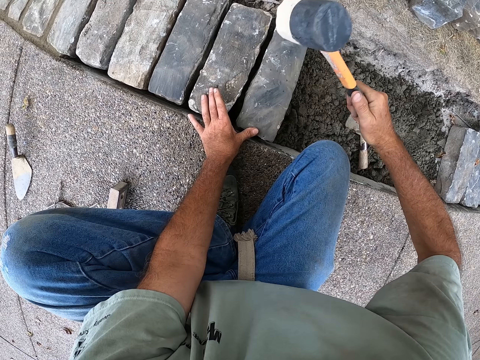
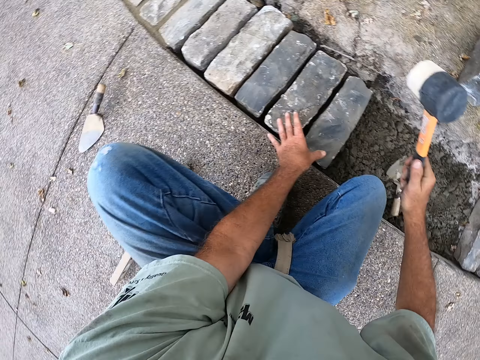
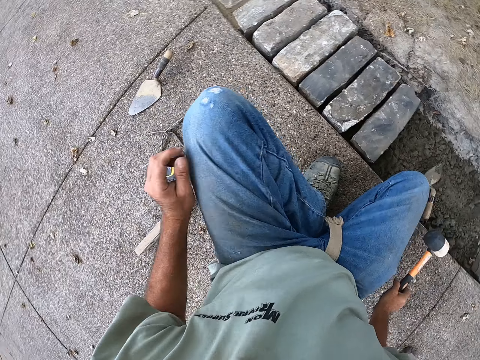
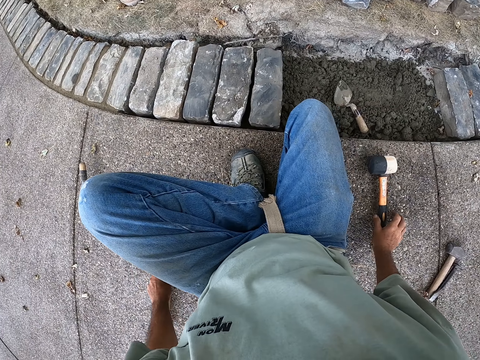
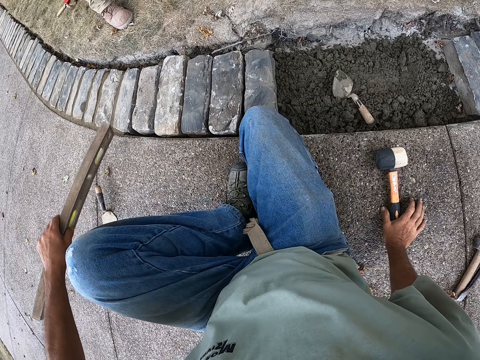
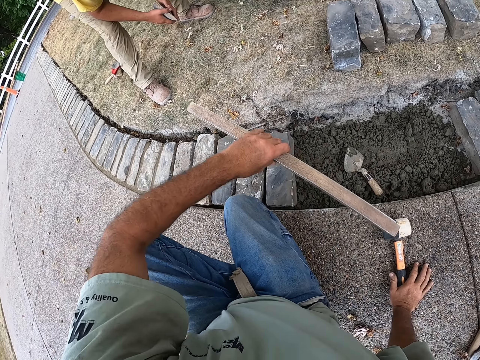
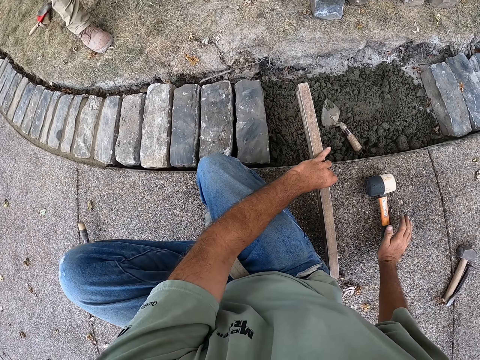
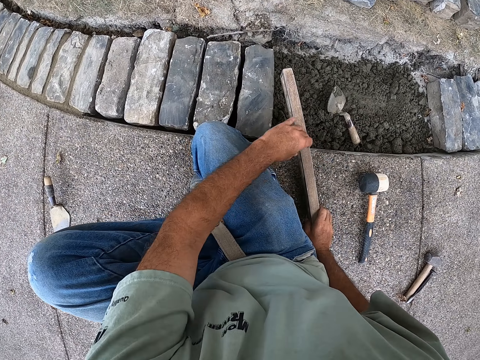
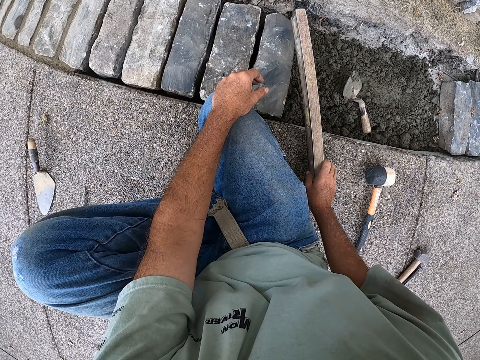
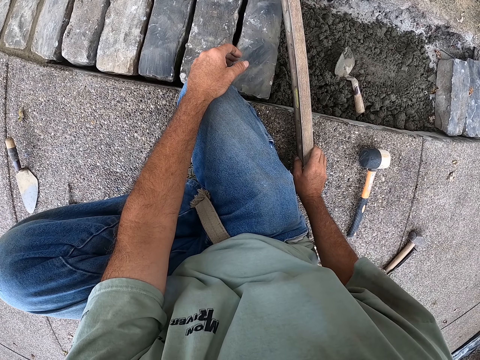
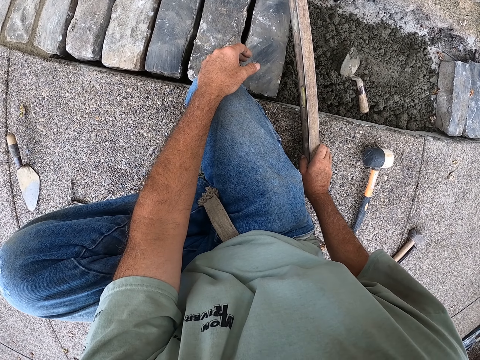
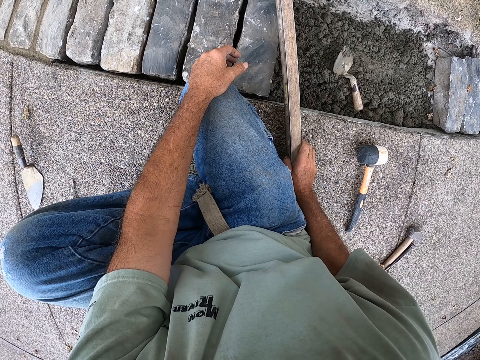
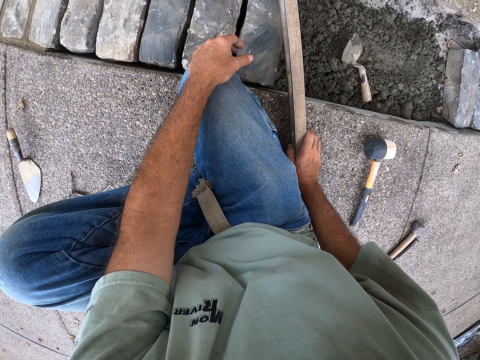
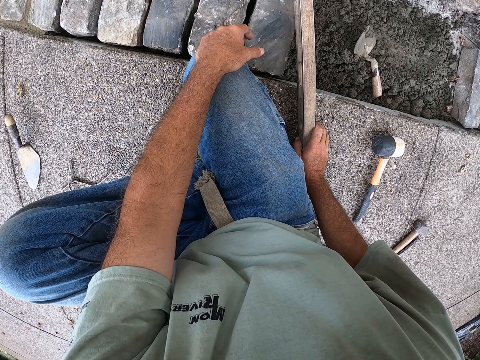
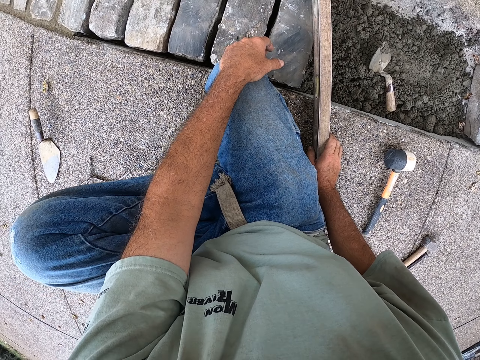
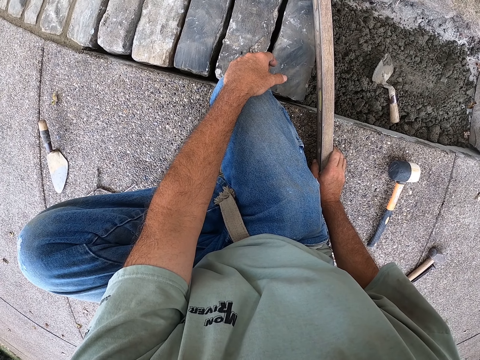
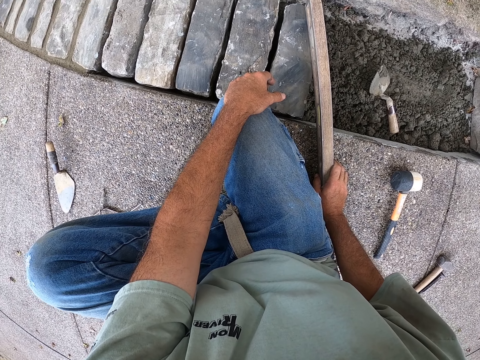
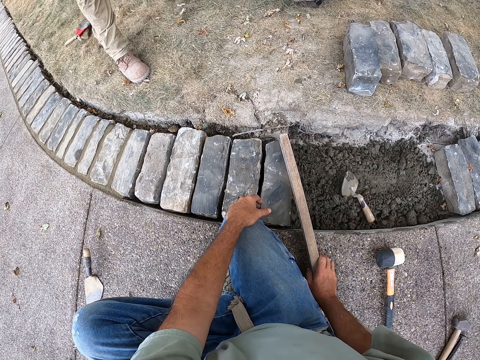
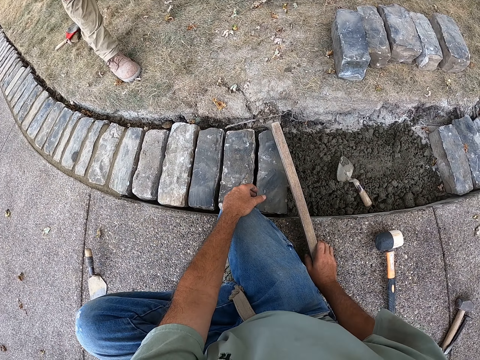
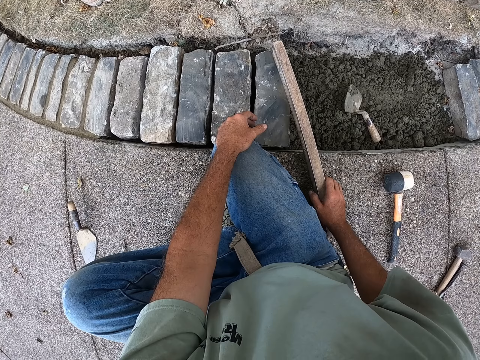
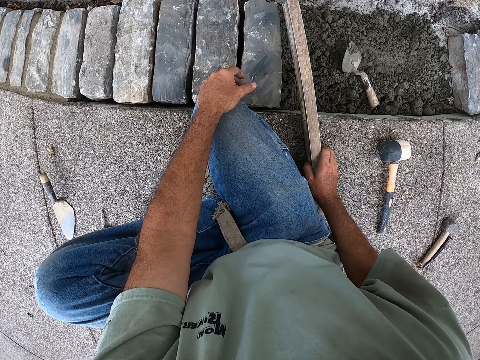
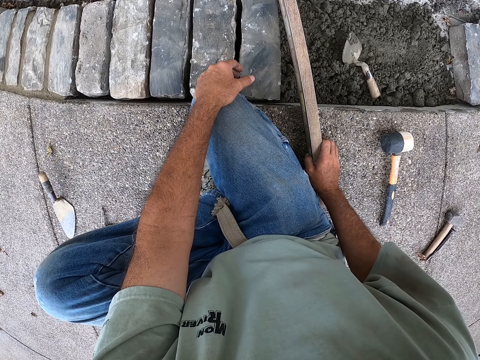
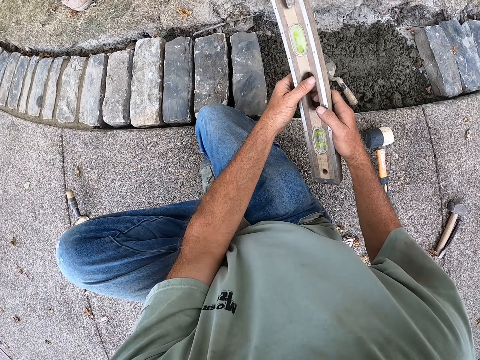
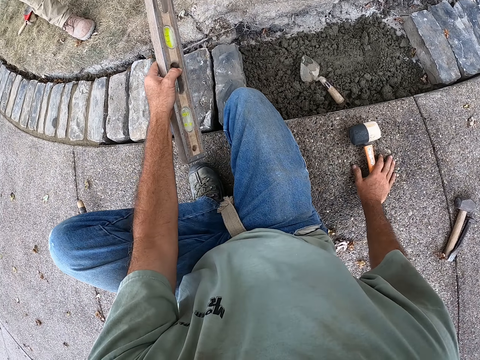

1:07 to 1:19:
The camera wearer puts the hammer down. They hold the I-beam level and level the brick with the spirit level. They put the I-beam level and put the I-beam level on the brick. They hold the I-beam level.

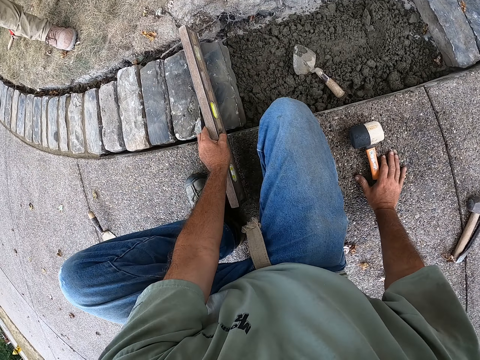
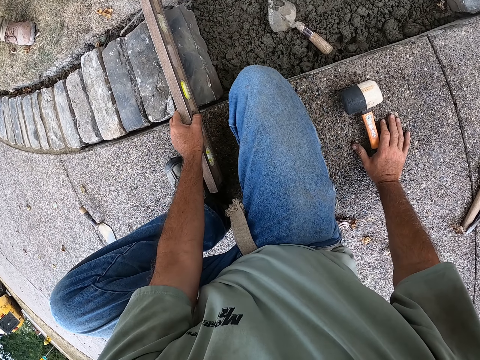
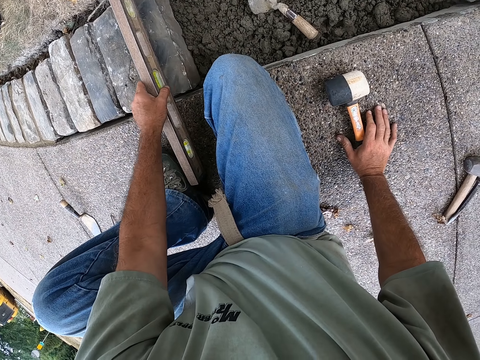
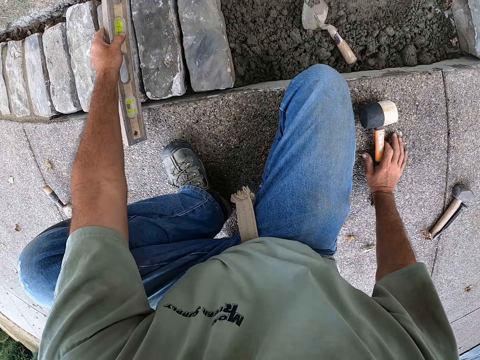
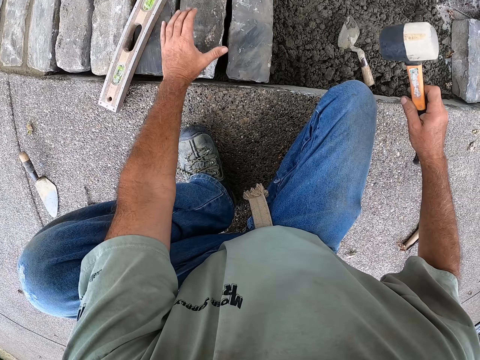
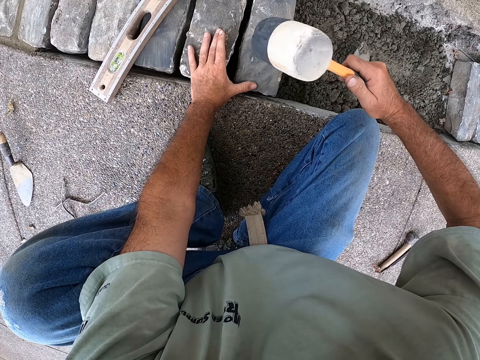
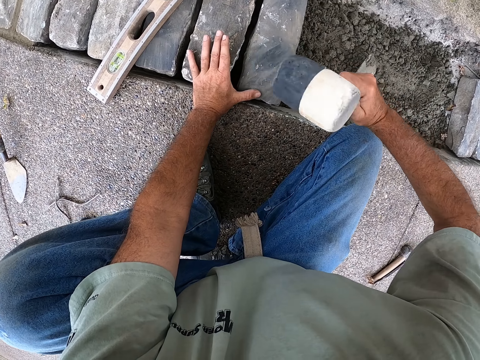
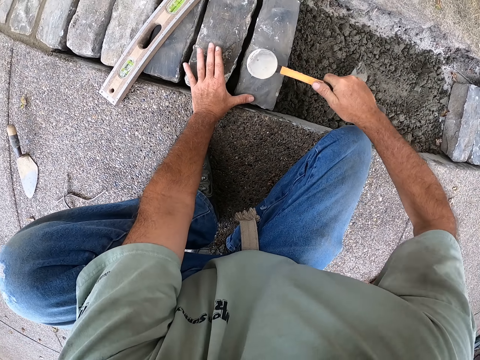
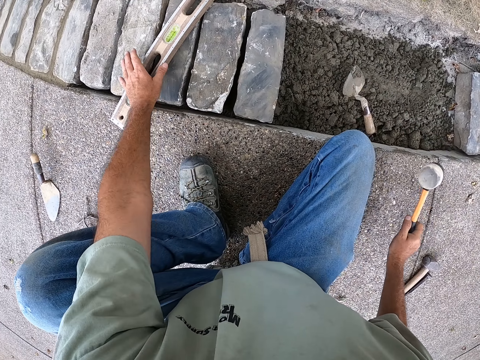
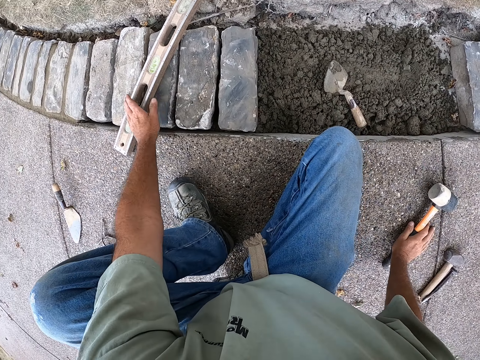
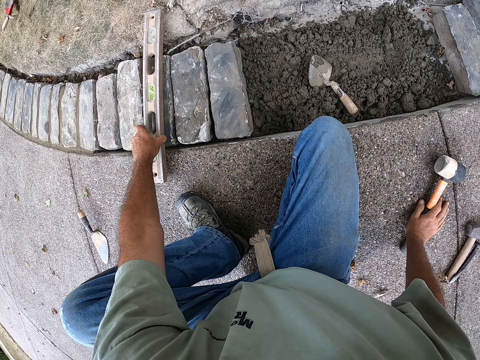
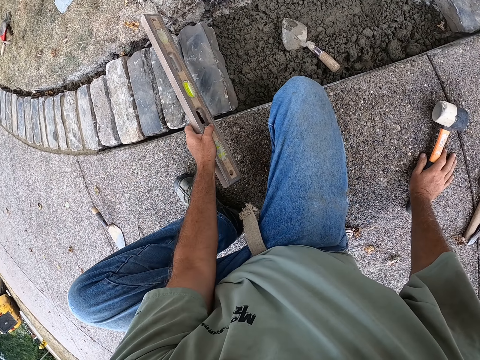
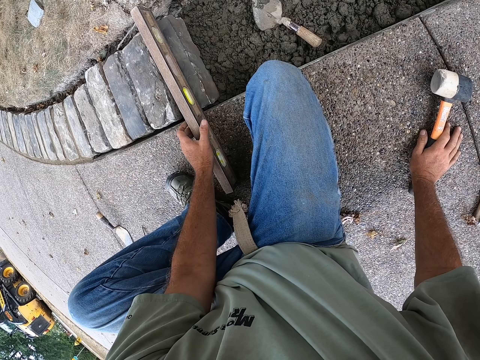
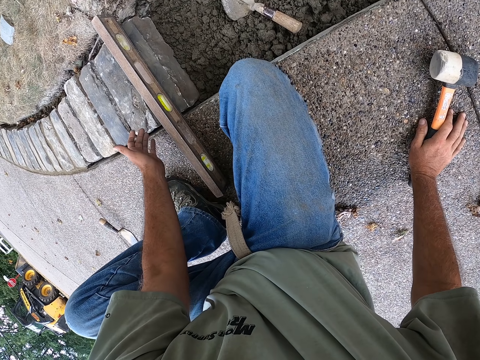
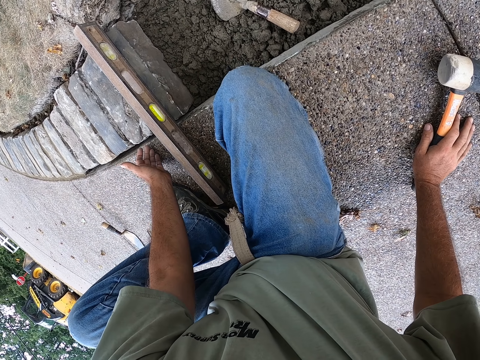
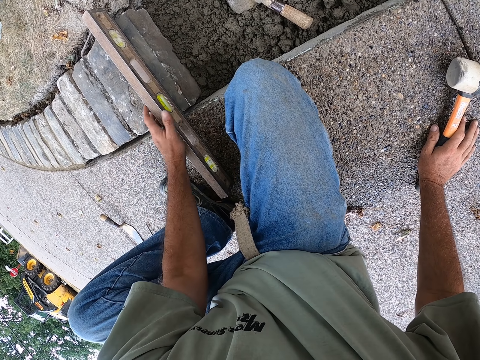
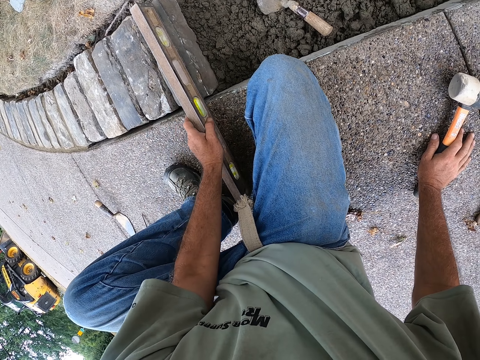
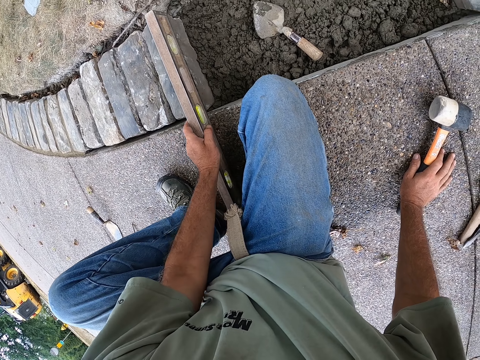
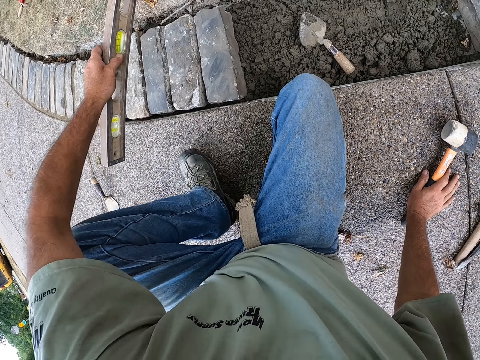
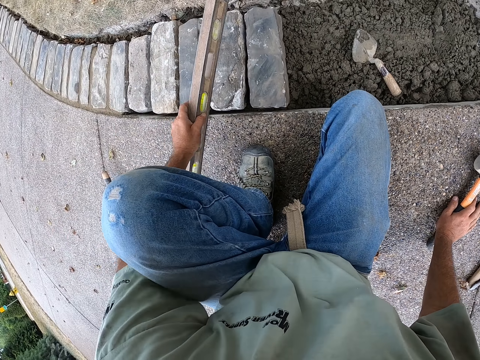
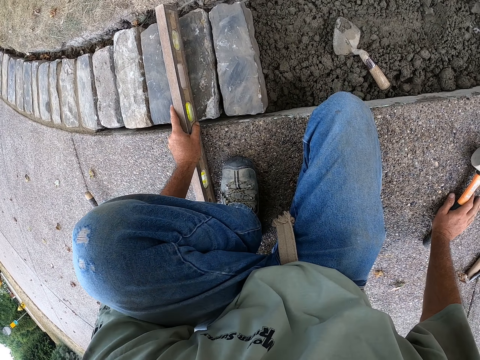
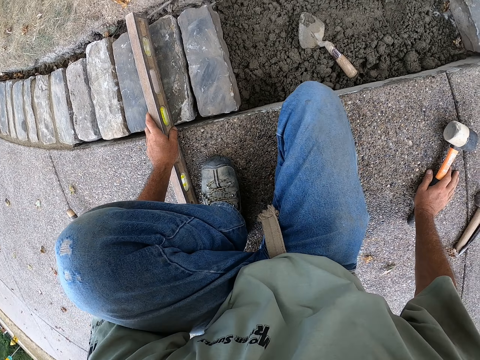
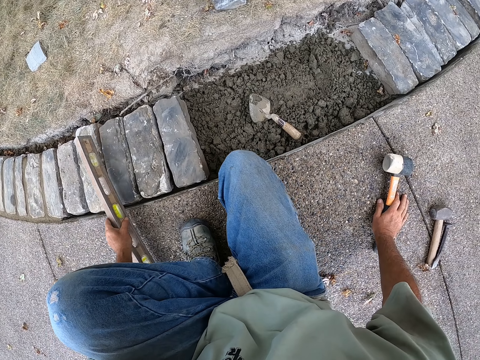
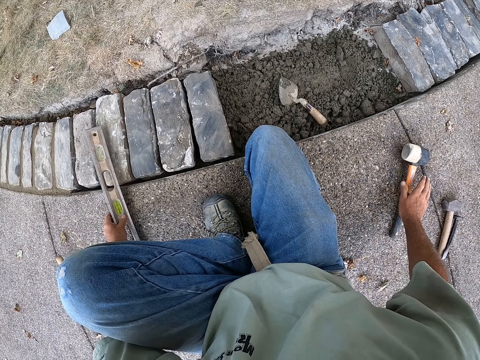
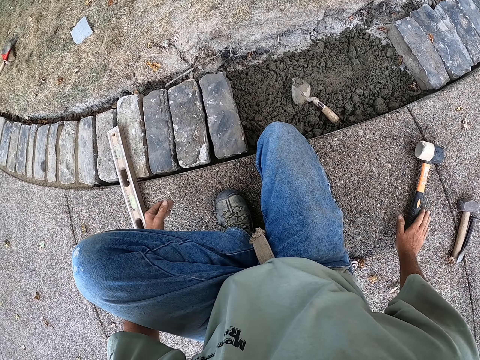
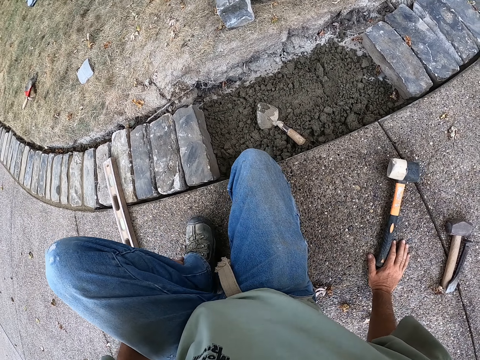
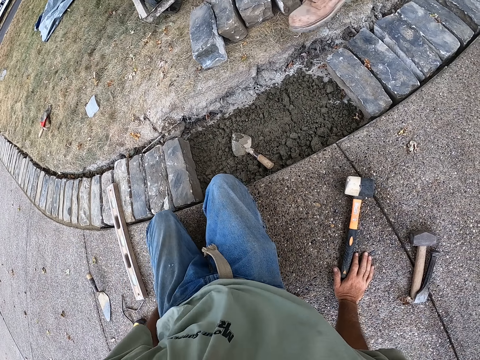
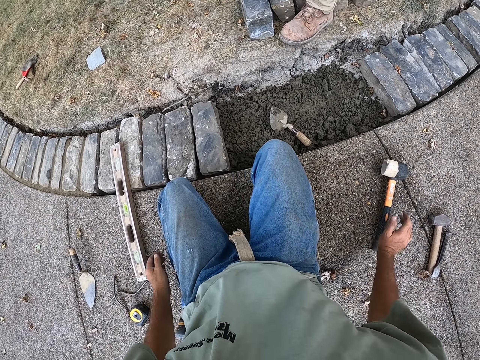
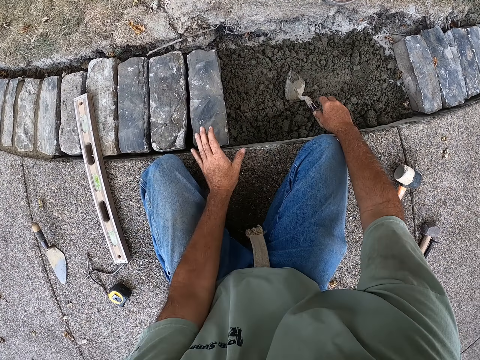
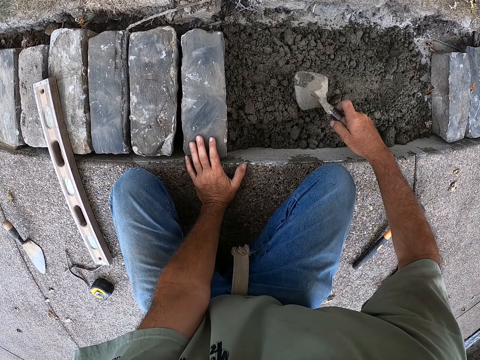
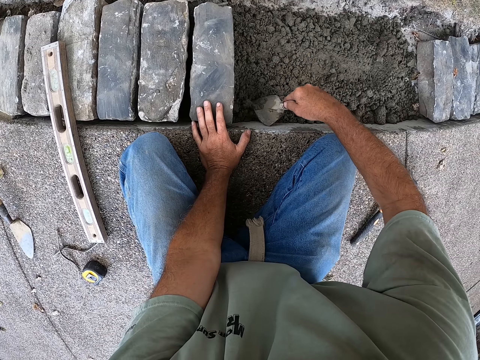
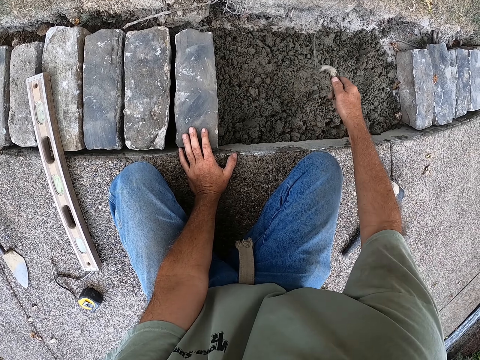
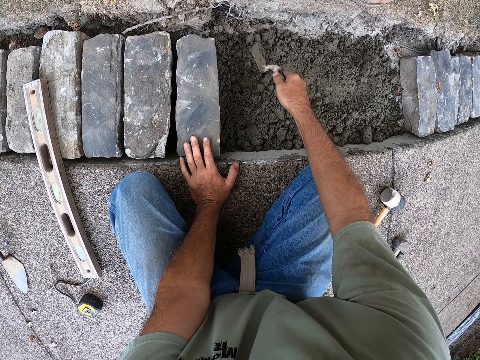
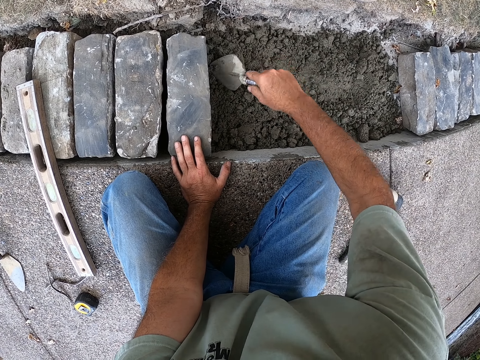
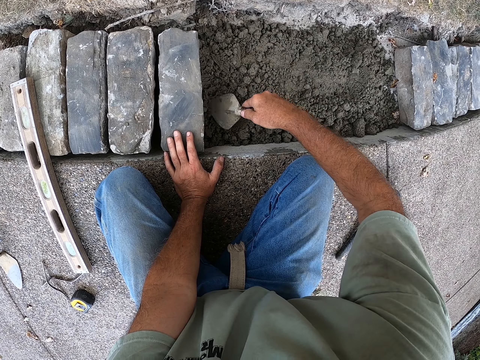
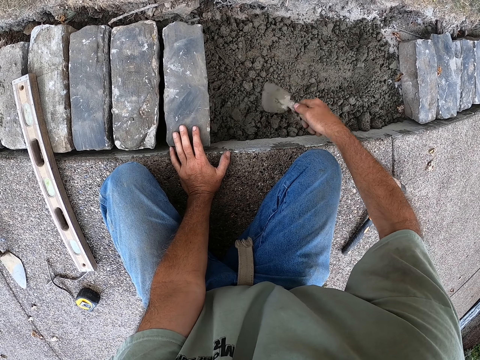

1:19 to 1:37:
The camera wearer puts the I-beam level on the brick. They hold the hammer and hit the brick with the hammer. They put the hammer down. They pick up the I-beam level and level the brick with the spirit level. They put the I-beam level on the brick, hold the I-beam level and put the I-beam level on the brick. They put the I-beam level down. They hold the trowel, spread the sand with the trowel and mix the sand.
